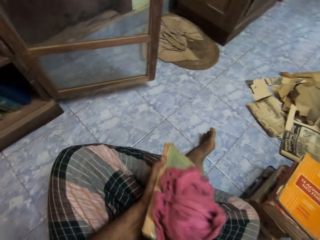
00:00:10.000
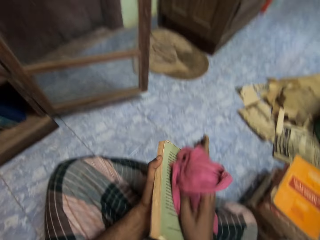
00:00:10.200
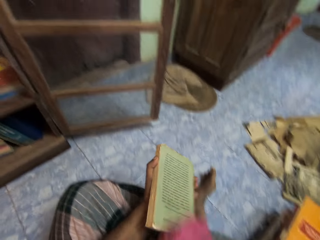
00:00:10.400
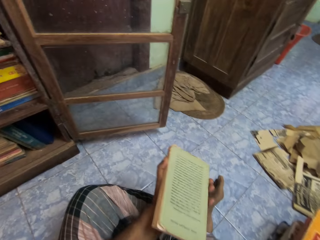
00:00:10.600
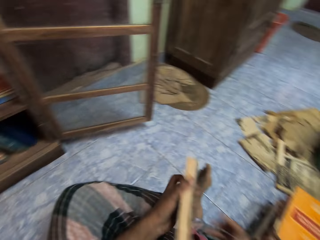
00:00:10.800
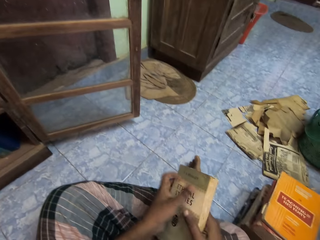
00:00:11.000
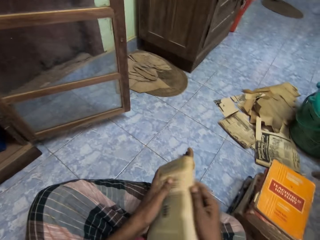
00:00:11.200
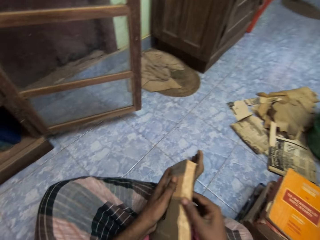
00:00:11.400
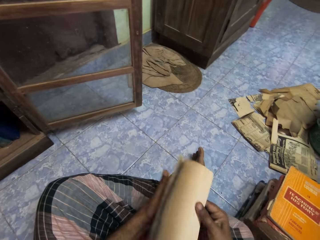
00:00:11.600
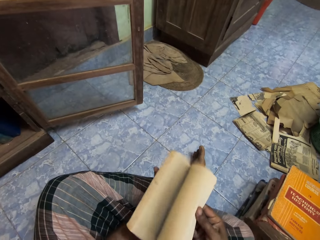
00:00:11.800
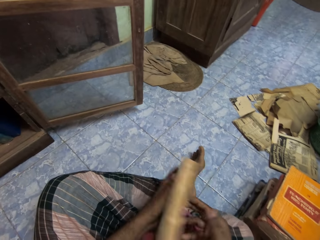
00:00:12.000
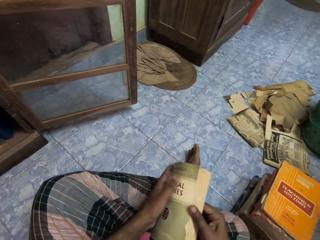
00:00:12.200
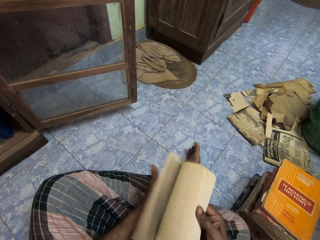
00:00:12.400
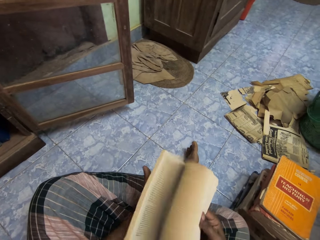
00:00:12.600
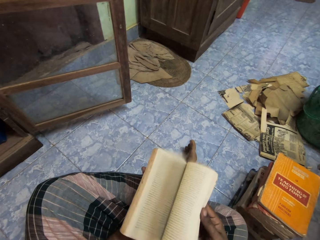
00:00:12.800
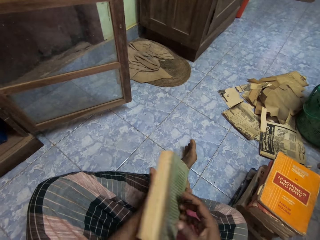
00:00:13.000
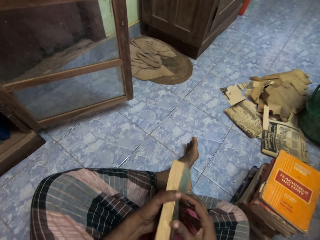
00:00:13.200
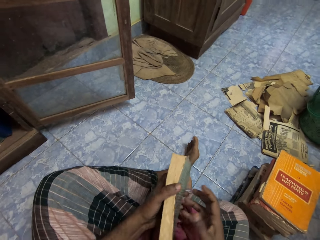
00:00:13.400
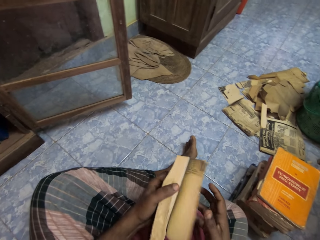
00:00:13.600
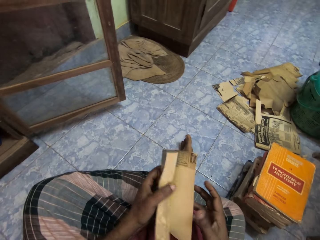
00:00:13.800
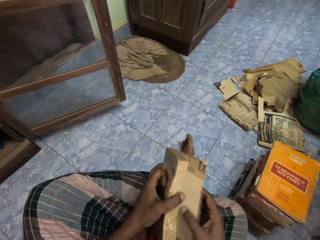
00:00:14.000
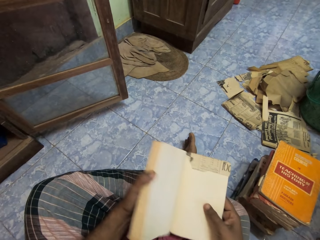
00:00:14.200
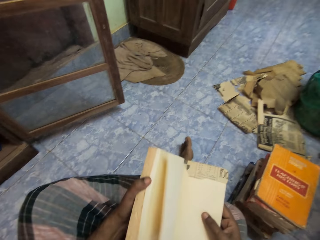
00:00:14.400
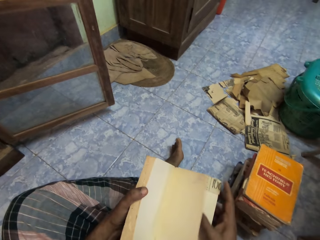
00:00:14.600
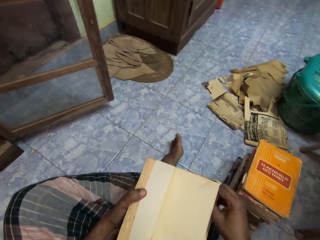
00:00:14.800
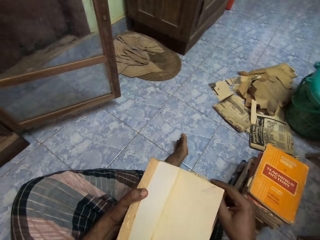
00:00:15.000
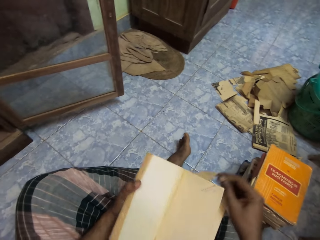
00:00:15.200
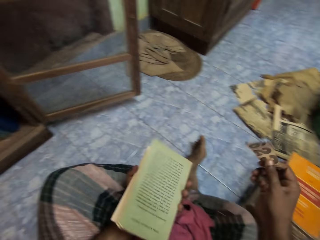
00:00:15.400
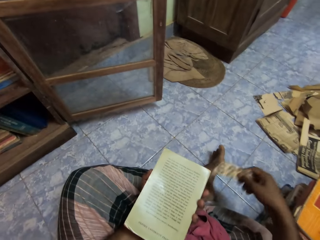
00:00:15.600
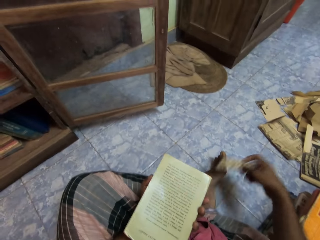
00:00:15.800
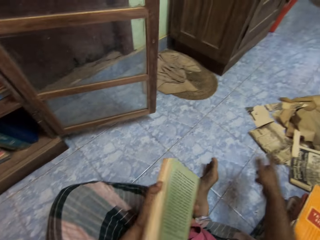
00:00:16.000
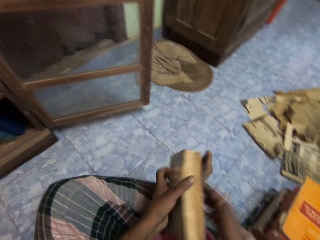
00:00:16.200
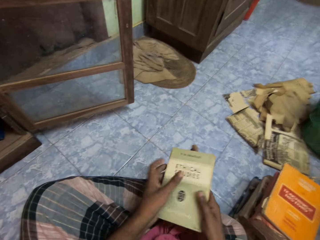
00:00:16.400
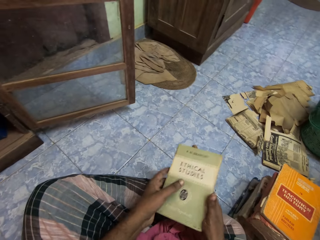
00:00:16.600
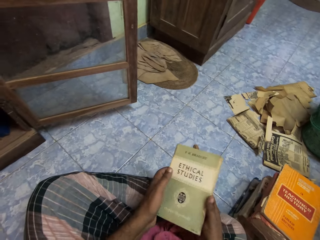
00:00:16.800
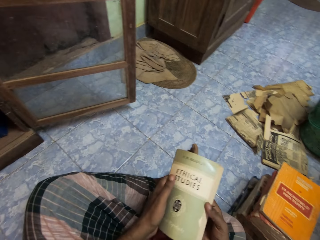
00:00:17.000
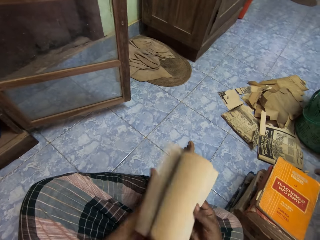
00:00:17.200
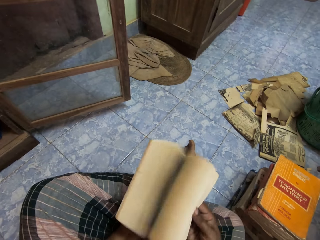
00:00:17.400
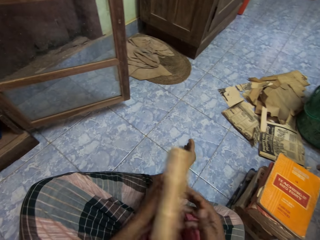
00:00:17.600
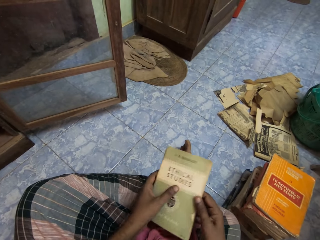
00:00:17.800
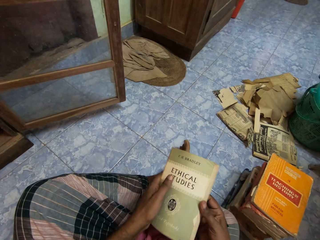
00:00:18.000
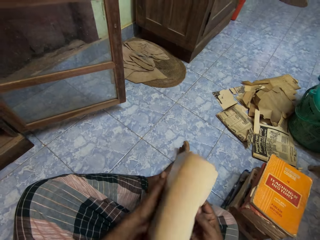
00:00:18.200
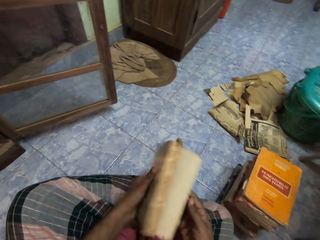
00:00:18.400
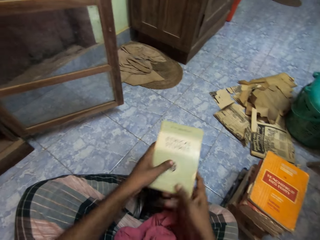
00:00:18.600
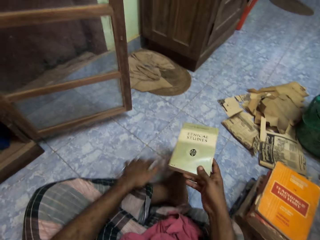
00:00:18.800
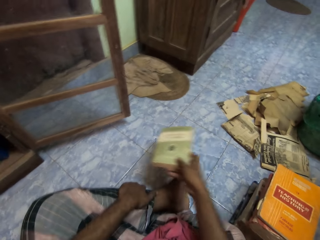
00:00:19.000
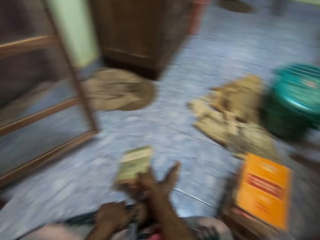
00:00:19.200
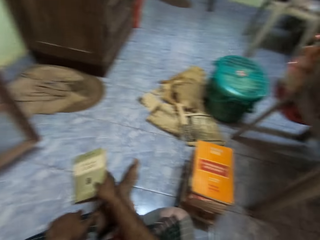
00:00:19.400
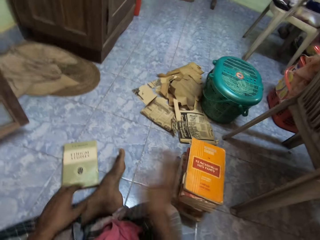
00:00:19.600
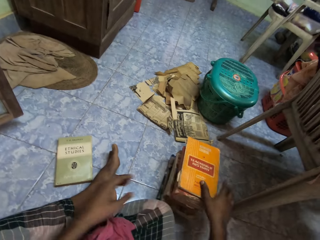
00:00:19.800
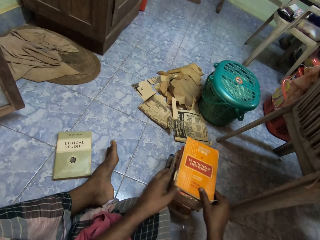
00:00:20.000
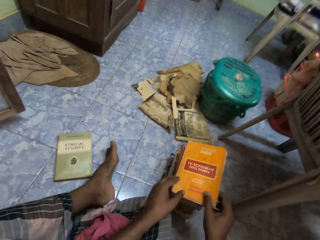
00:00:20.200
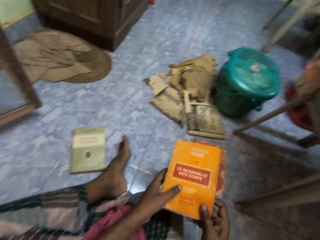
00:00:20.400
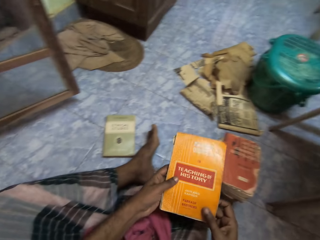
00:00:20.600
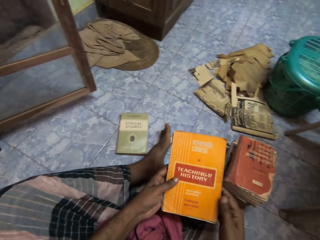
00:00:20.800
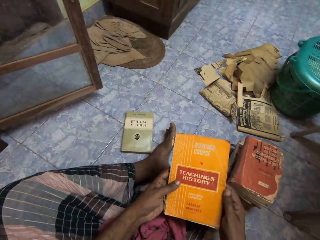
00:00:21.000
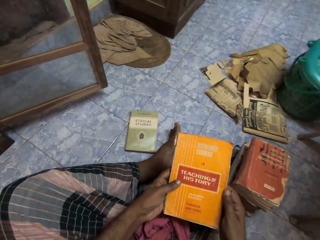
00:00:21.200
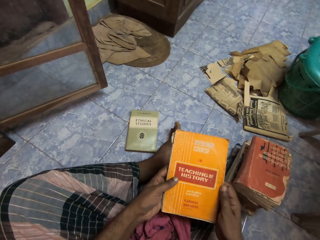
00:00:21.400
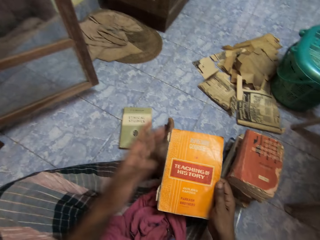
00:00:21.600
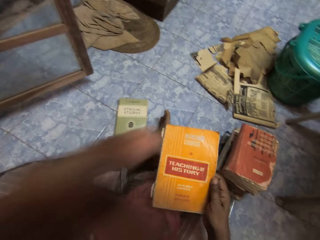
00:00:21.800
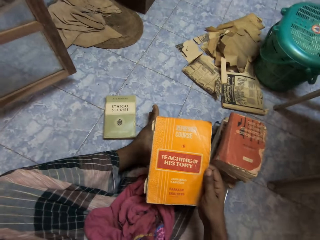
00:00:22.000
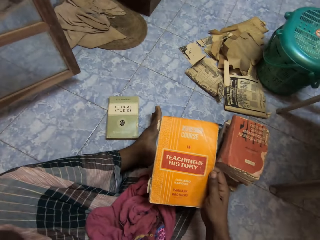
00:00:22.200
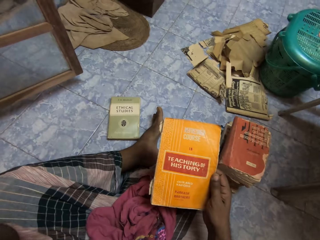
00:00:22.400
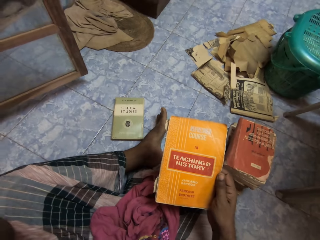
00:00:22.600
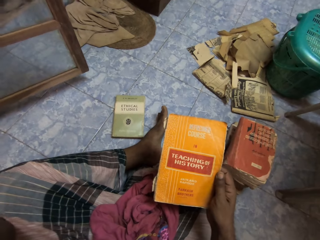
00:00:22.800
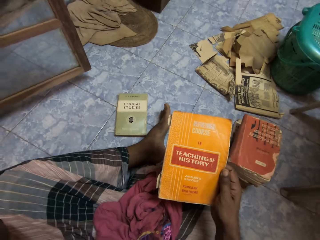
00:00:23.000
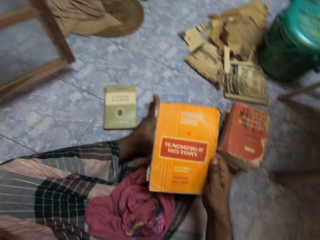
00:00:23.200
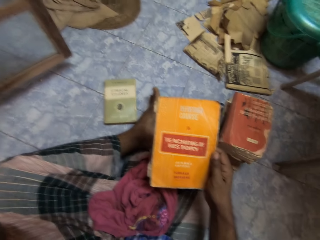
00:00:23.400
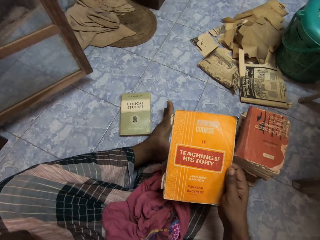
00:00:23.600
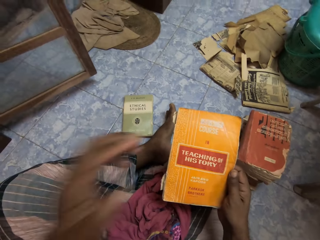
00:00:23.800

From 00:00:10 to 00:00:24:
The camera wearer flips pages in the book with his right hand. He opens the book in his hands. He removes a piece of paper from the book with his right hand. He drops the piece of paper on the floor with his right hand. He flips pages in the book with his right hand. He drops the book on the floor with his right hand. He picks up a book from the pile of books on the floor with his hands. He looks at the book. He adjusts the camera on his head with his left hand.

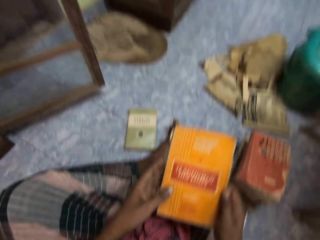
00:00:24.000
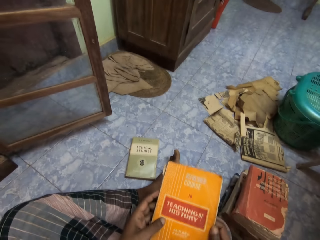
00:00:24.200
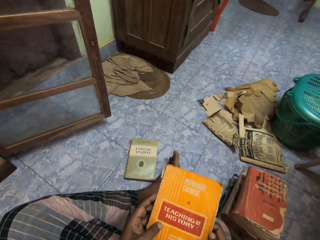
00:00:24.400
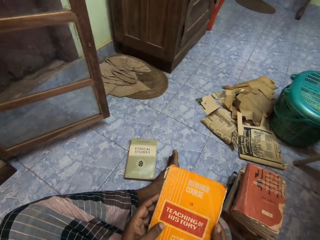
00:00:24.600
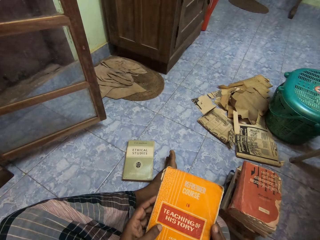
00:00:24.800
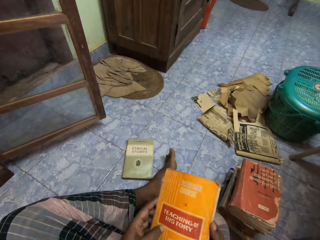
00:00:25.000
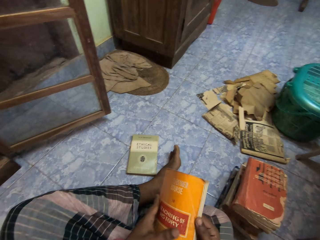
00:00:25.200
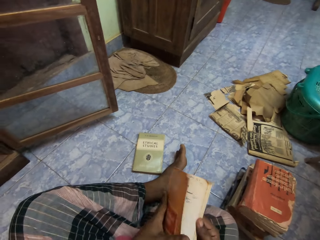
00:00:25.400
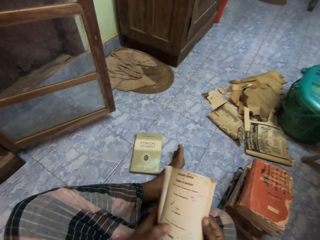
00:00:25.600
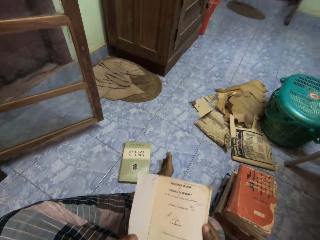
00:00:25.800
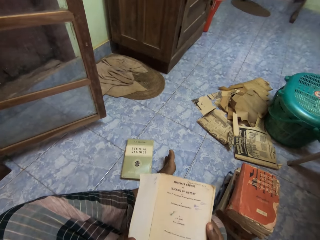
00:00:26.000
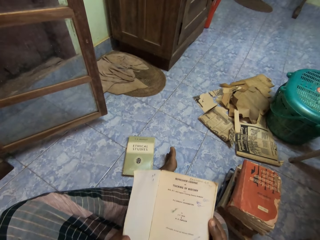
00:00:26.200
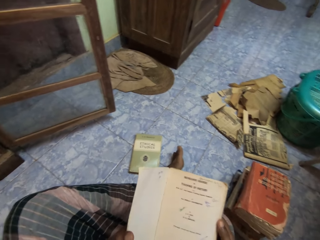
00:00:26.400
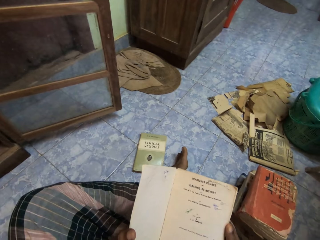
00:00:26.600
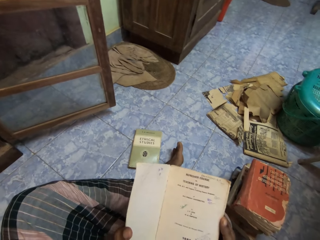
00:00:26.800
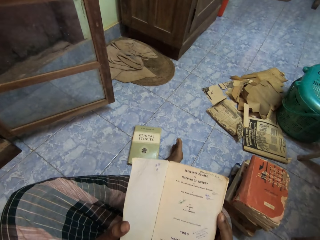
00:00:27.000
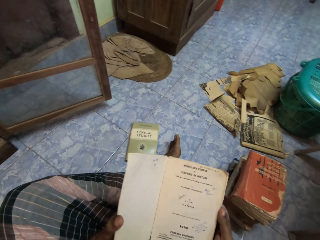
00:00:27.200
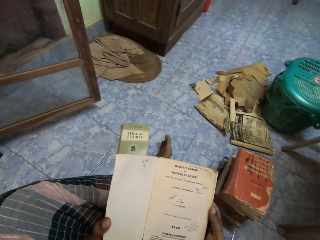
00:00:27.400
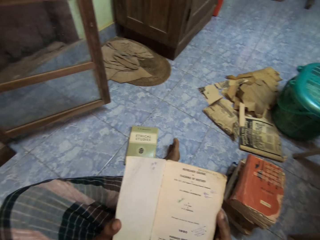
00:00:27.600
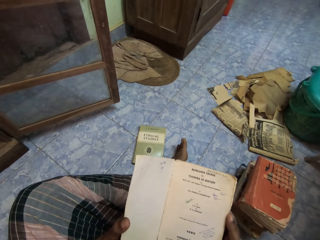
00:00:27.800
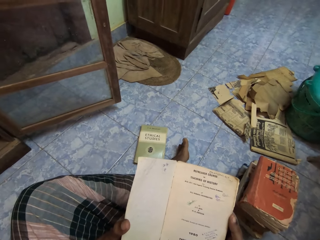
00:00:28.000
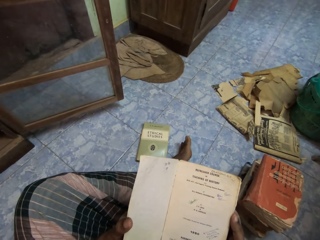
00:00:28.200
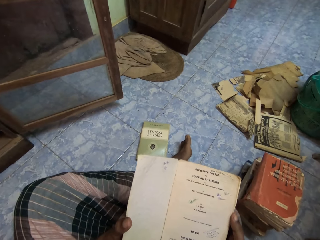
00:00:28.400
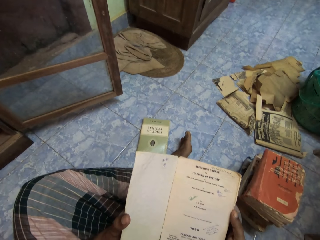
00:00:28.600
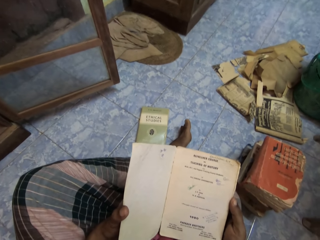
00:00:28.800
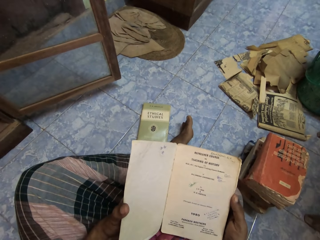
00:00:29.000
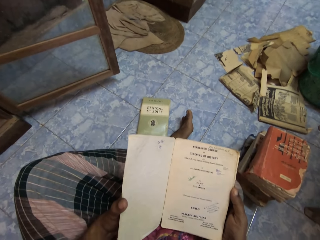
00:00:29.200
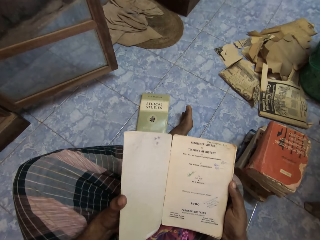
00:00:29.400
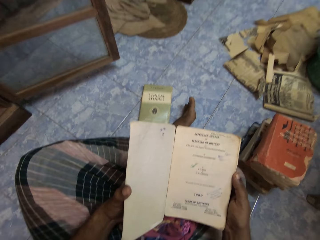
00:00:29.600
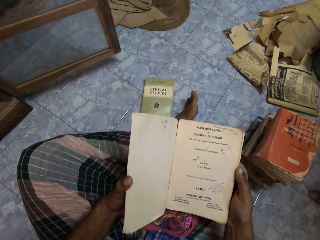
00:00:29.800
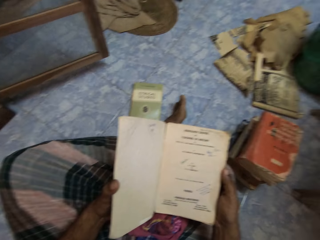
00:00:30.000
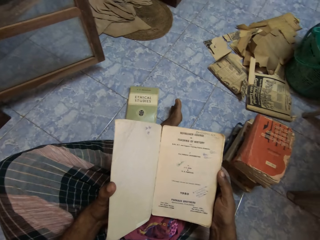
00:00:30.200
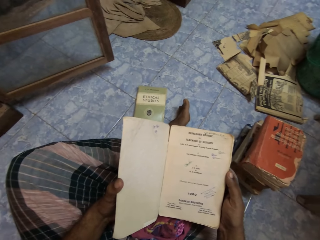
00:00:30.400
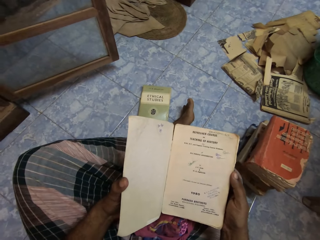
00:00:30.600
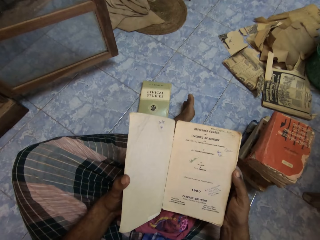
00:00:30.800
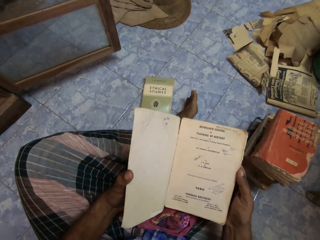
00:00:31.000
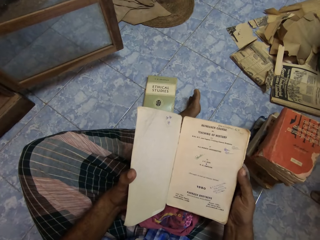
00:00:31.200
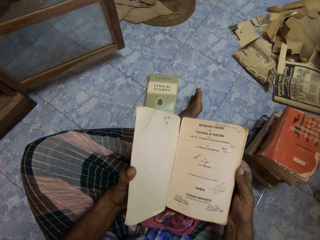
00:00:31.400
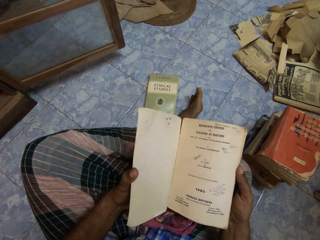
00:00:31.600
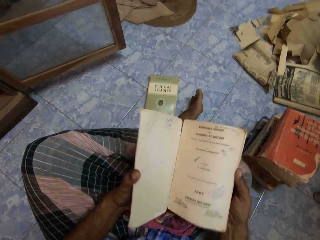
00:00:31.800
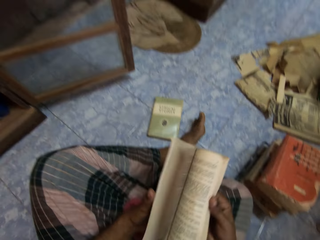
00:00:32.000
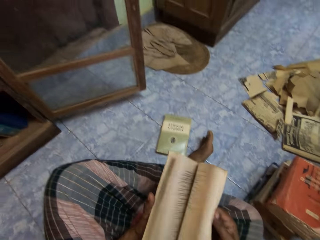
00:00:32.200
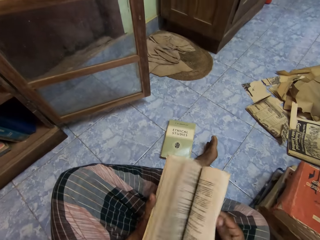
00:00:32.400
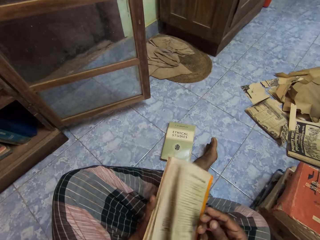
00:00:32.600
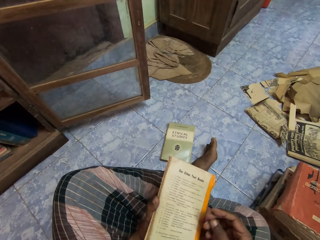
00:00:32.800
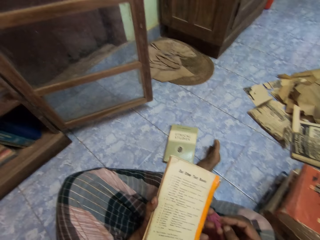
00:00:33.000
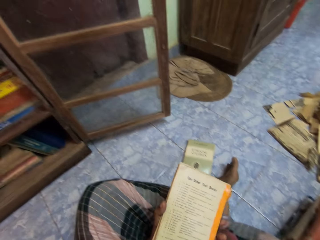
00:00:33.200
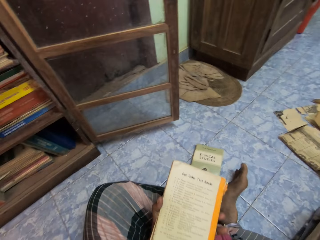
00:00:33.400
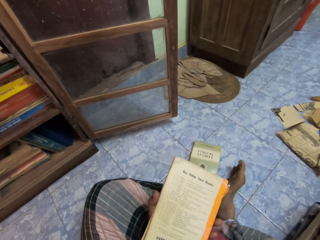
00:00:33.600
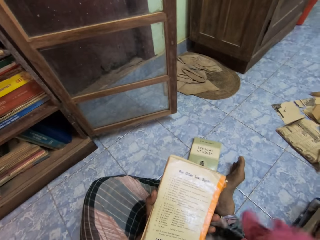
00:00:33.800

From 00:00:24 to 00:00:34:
The camera wearer looks at the book. He opens the book in his hands. He flips pages in the book with his right hand.
